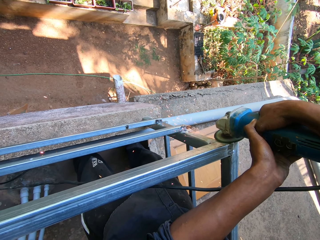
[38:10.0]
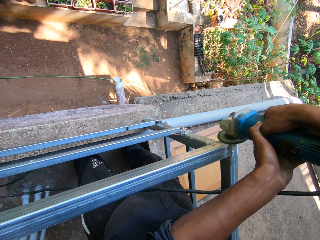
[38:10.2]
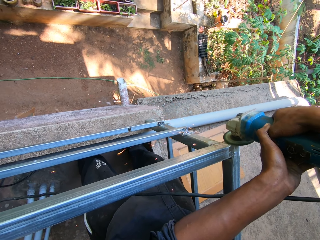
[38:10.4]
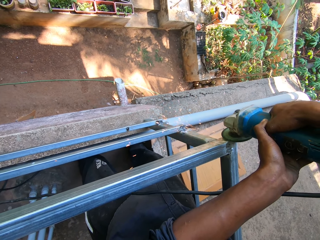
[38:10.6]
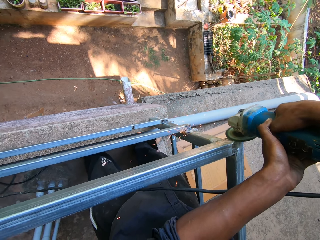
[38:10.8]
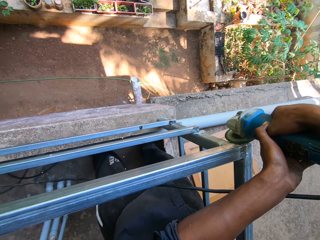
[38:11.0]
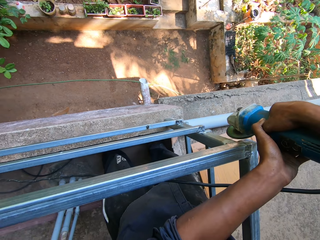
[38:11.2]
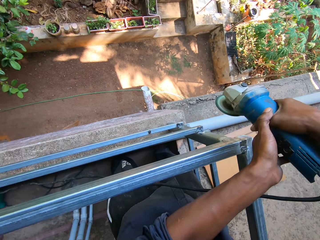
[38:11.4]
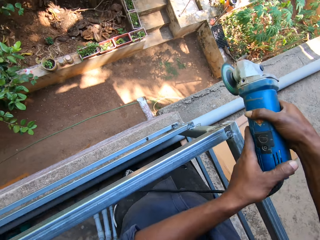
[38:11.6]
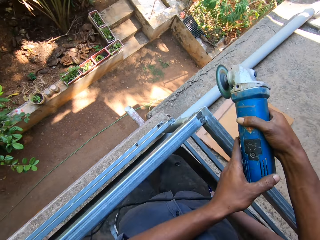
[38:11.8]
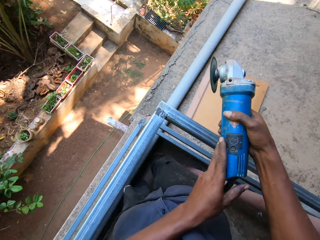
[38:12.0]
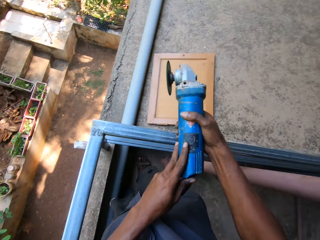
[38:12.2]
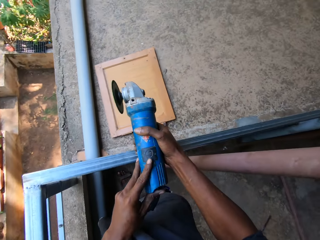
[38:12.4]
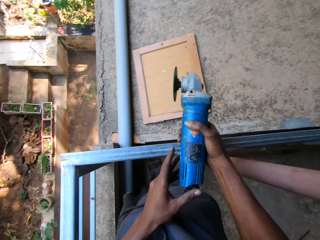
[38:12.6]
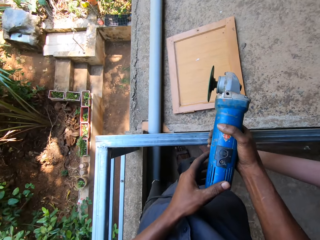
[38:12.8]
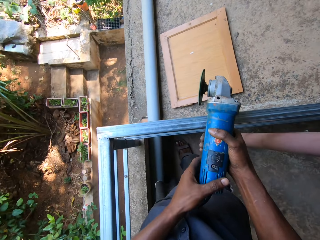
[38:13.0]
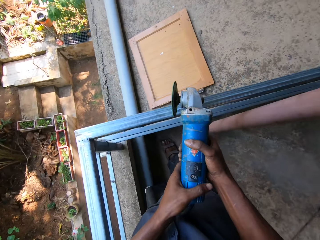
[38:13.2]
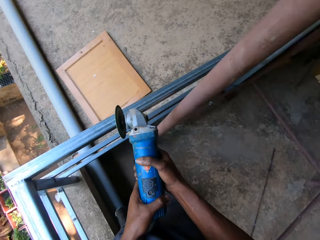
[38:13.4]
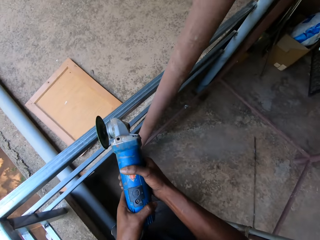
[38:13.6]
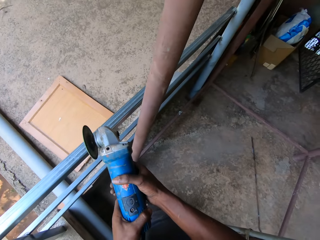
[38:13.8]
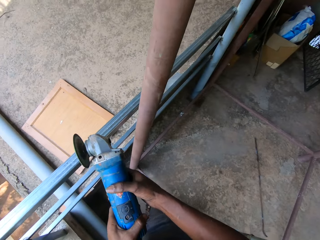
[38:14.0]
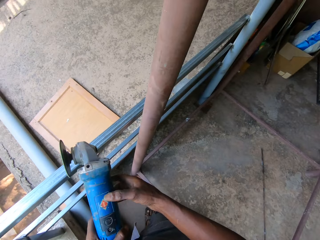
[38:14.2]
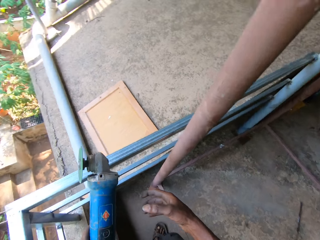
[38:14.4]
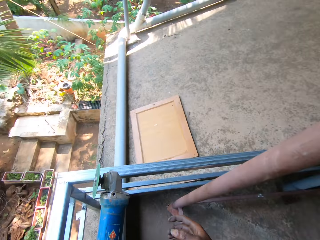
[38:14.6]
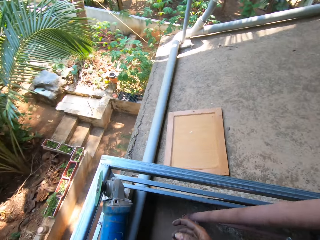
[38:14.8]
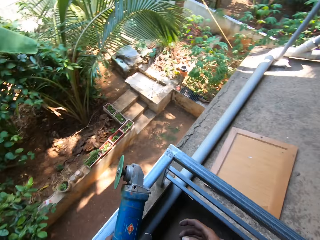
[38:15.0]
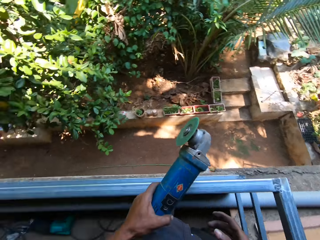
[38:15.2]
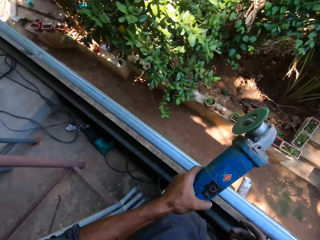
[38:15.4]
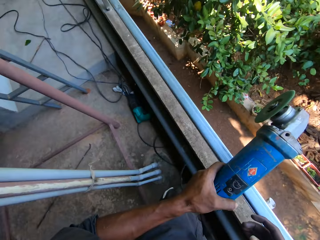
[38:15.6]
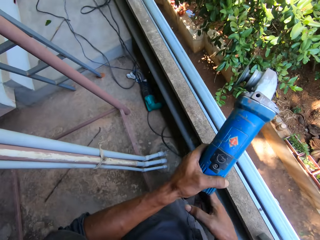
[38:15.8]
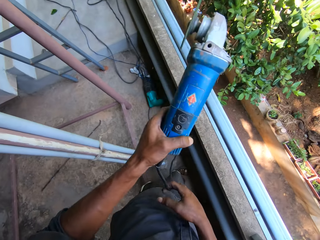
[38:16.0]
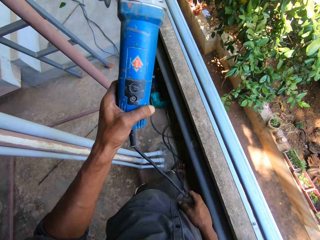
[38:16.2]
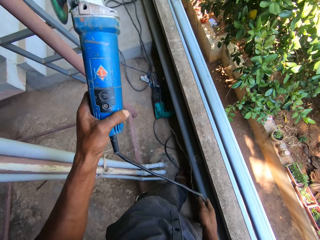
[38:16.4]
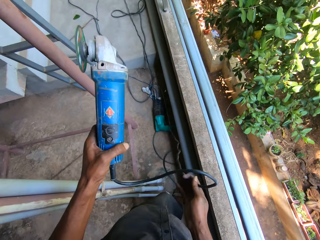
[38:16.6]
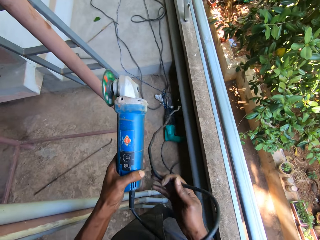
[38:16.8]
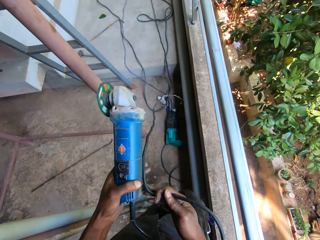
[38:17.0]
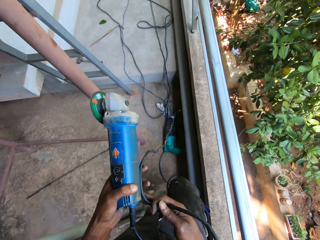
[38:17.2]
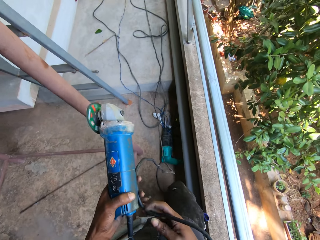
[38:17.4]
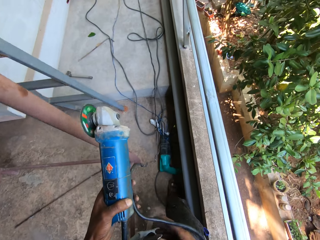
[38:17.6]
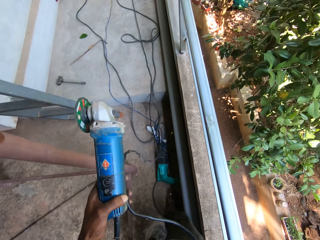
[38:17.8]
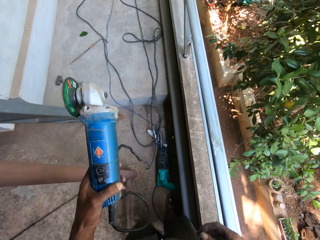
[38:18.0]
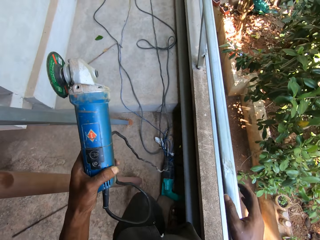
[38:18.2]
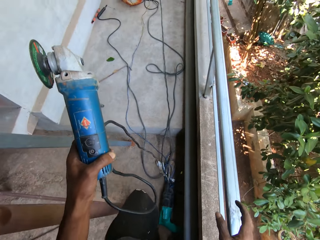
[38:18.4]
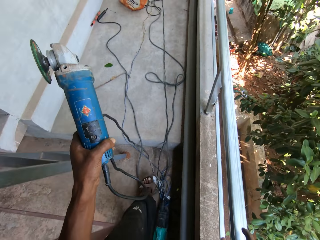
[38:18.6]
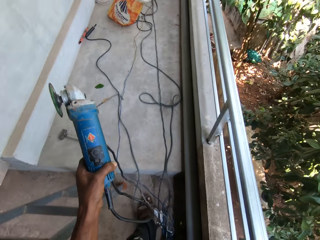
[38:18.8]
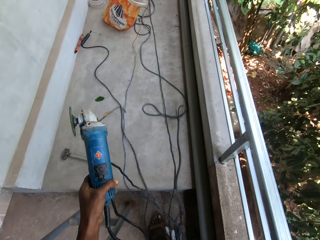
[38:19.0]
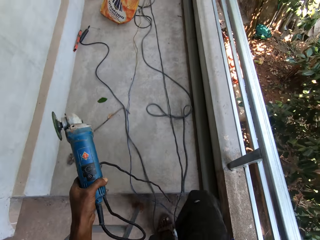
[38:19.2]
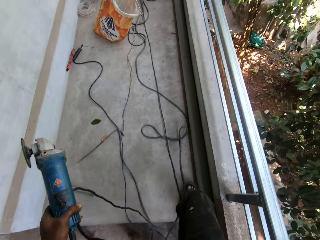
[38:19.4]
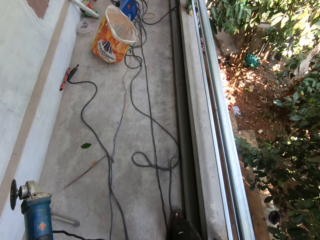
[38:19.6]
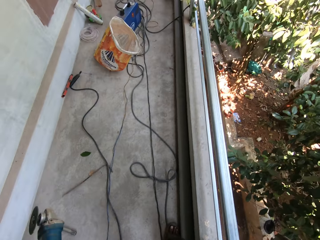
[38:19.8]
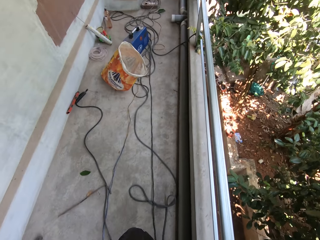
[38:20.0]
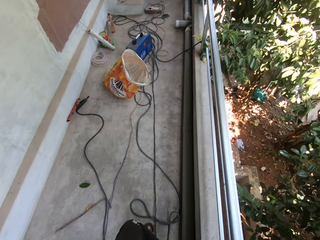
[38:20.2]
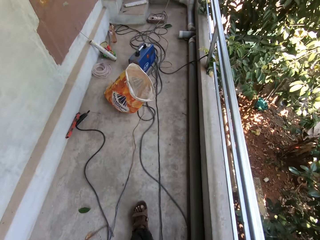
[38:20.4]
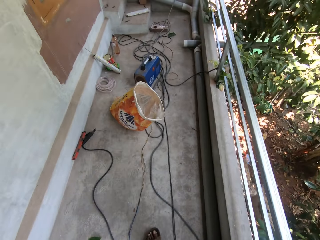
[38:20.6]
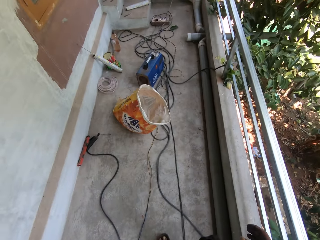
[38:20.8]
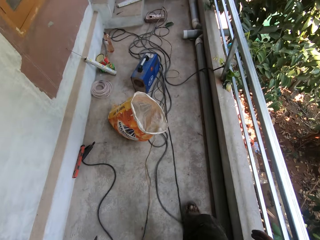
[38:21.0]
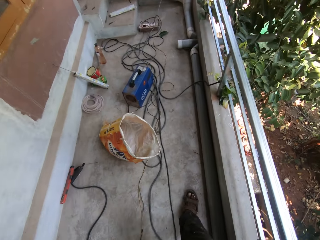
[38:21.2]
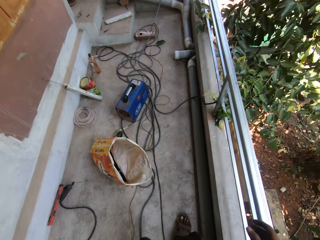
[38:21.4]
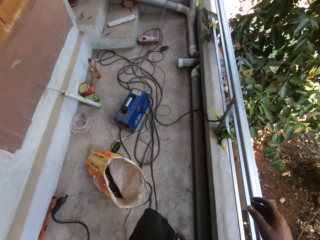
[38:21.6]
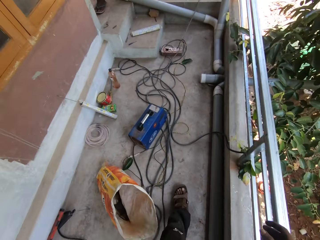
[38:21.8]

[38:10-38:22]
The camera wearer presses a button on the angle grinder in his right hand with his left hand. He turns off the grinder. He passes the angle grinder from his right hand to his left hand, and passes the angle grinder cable from his right hand to his left hand. He holds a cable. He adjusts the angle grinder cable with his right hand. He passes the angle grinder cable from his right hand to his left hand. He walks around.

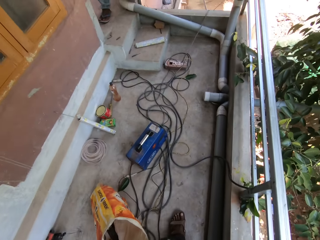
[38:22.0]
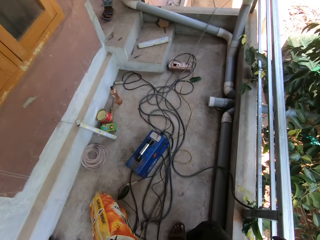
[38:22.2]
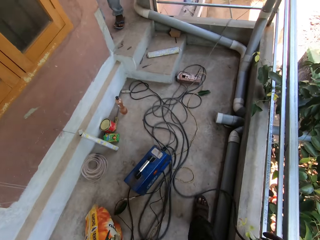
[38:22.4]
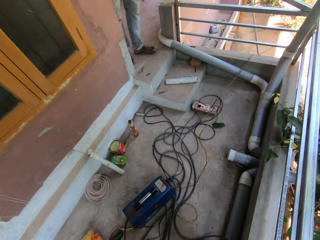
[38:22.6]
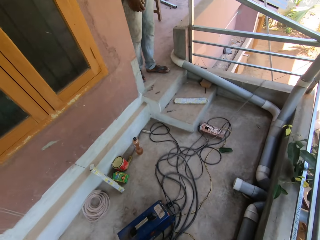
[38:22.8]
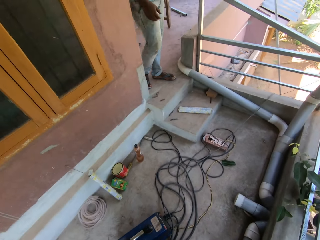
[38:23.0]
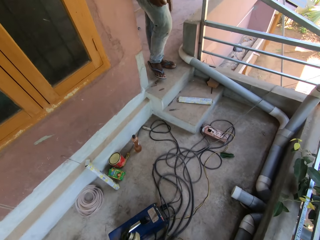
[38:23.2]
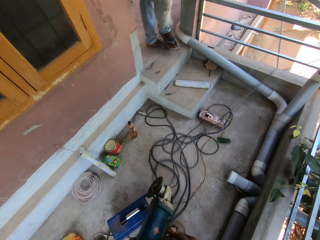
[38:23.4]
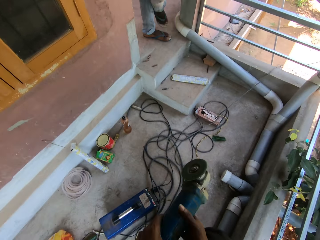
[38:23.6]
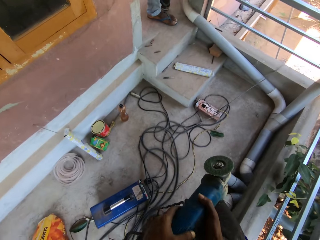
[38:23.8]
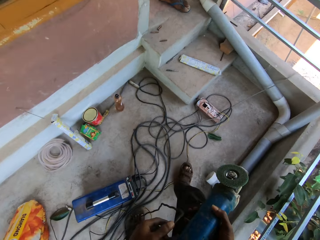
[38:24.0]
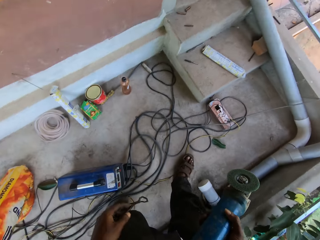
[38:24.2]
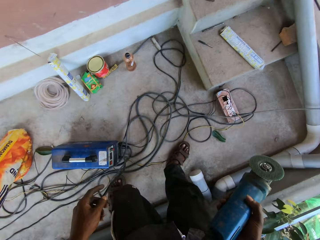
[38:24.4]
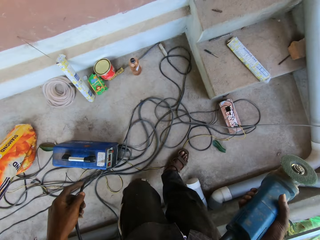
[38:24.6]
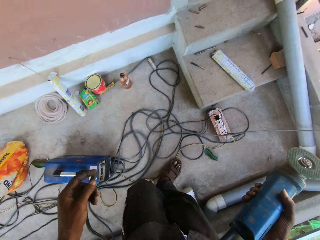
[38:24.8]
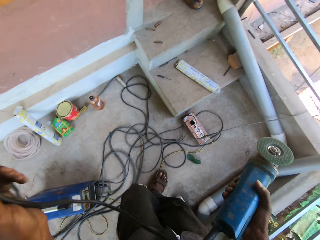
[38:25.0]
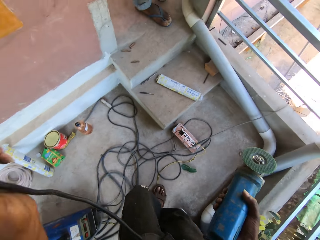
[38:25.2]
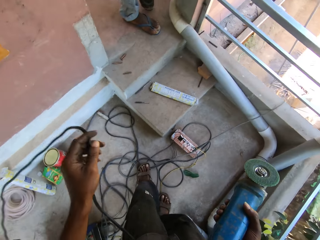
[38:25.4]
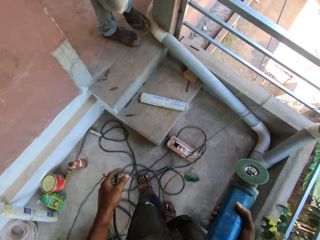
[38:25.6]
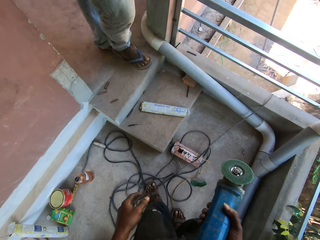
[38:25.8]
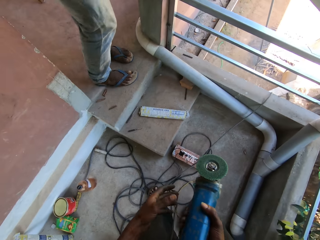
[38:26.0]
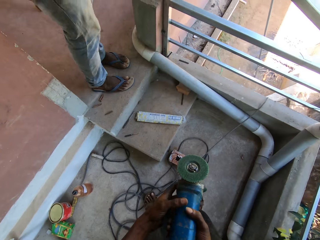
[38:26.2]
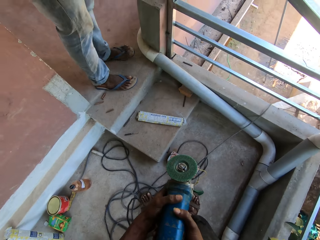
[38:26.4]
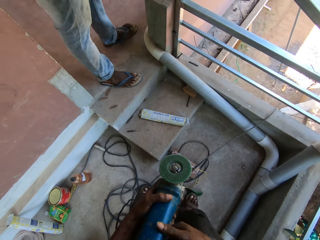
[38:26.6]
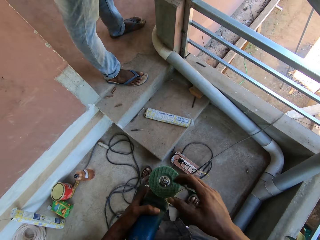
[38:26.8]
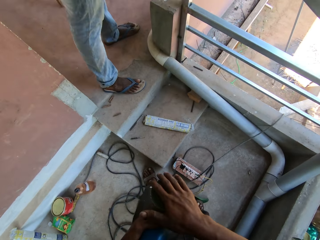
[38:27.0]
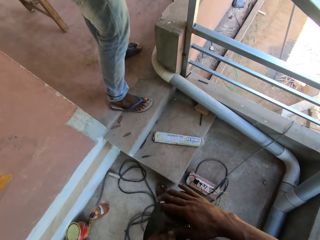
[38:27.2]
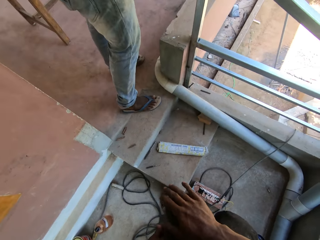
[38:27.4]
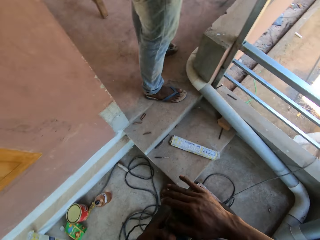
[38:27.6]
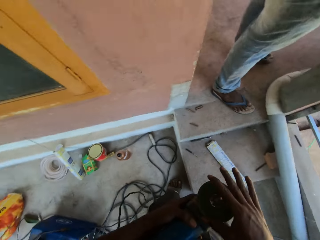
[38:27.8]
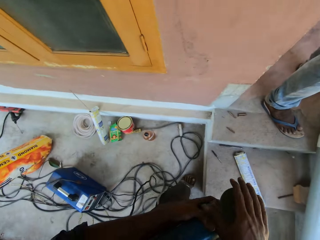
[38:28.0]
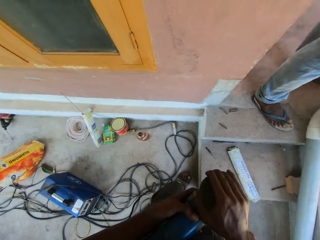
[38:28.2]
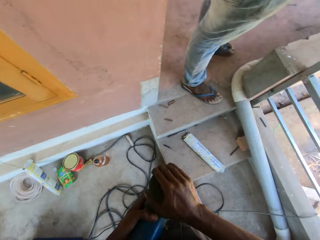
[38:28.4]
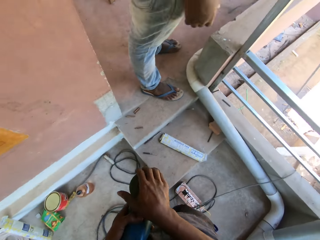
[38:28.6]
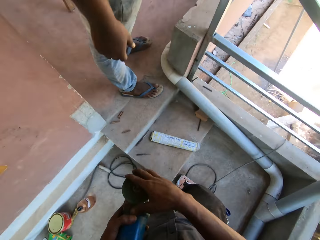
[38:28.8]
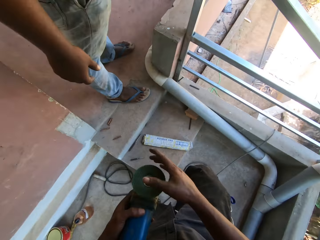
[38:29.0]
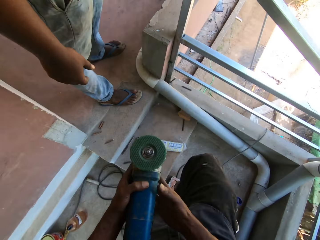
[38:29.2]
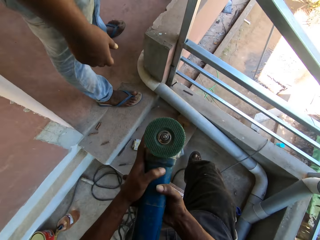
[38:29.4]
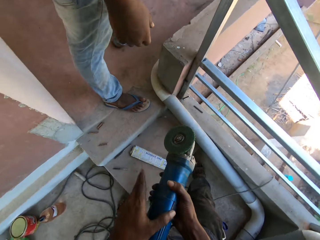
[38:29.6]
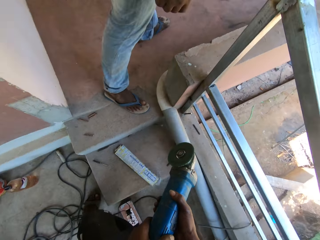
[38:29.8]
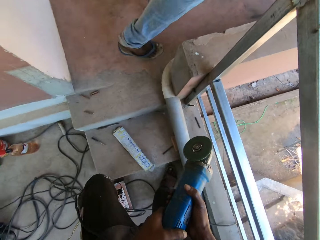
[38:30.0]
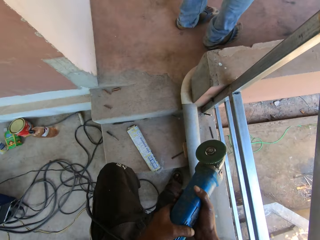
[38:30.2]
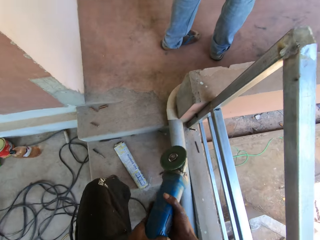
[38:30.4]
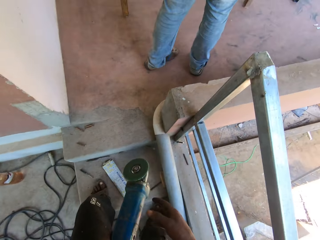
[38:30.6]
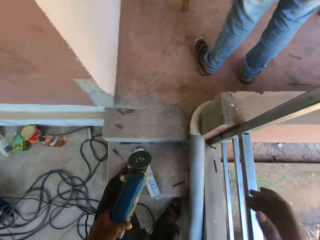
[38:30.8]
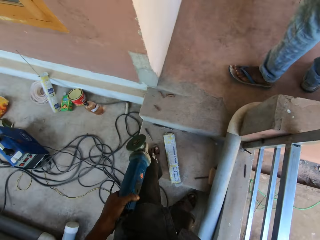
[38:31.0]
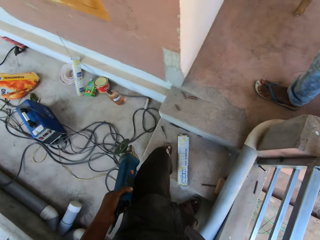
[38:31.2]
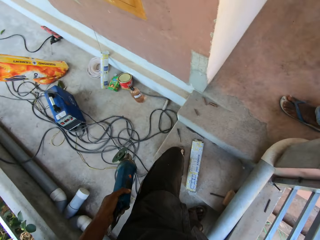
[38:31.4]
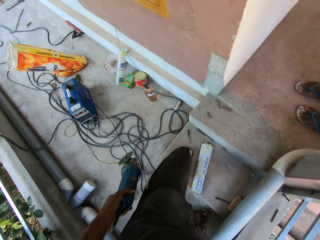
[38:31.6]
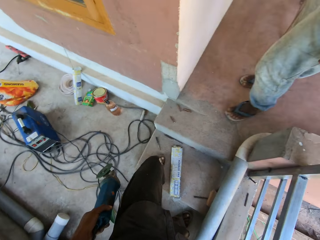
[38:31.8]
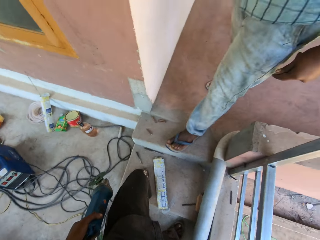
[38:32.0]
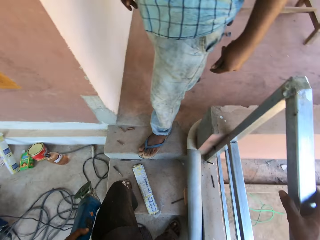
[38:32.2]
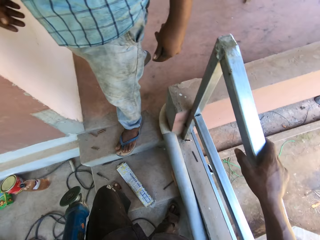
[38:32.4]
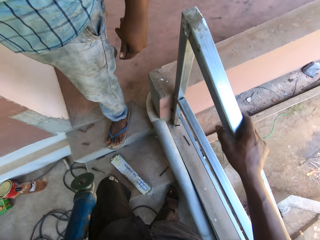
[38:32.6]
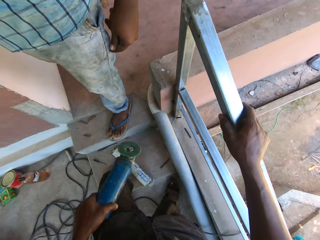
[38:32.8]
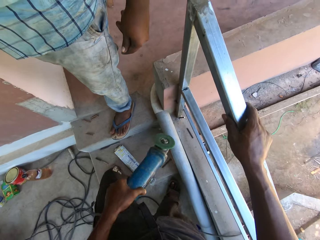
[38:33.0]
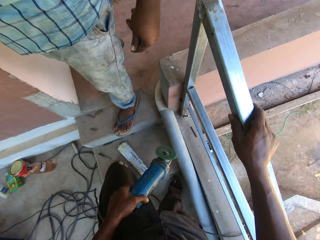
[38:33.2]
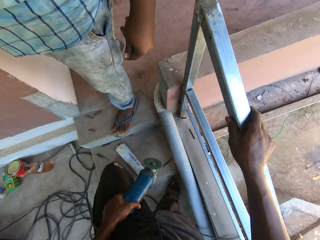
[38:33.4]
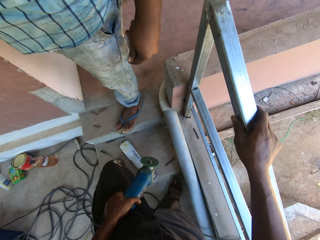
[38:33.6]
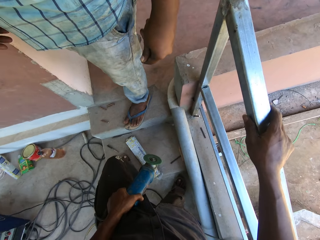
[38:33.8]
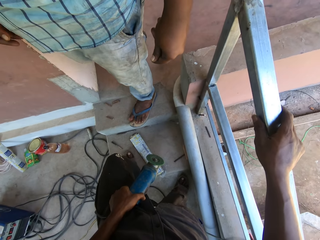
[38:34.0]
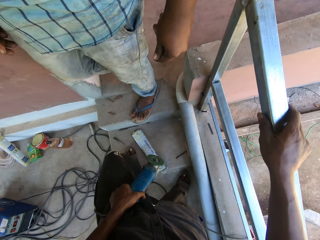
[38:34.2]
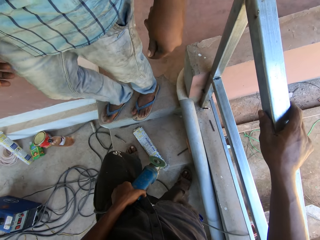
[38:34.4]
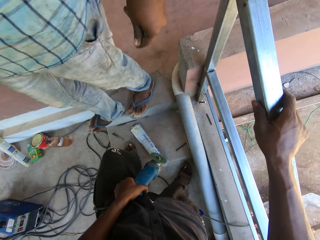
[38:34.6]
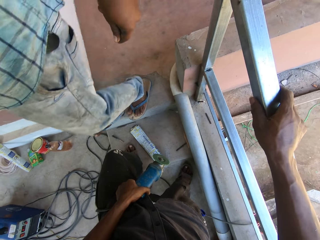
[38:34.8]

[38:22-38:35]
The camera wearer passes the angle grinder in his left hand to his right hand. A man converses with the camera wearer. The camera wearer lifts up the cable. He adjusts the angle grinder cable with his left hand. He passes the angle grinder in his right hand to his left hand. He converses with the man. He turns the stone of the angle grinder with his right hand. He adjusts the grinding disk. He passes the angle grinder from his left hand to his right hand. He holds the angle grinder in his left hand.
